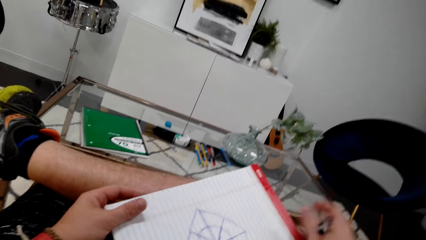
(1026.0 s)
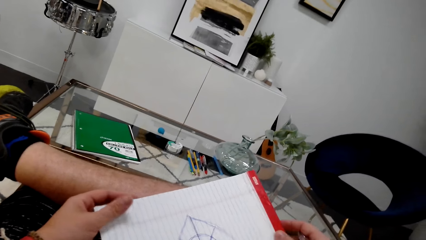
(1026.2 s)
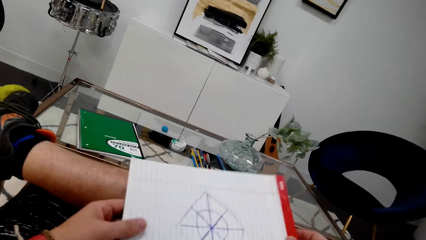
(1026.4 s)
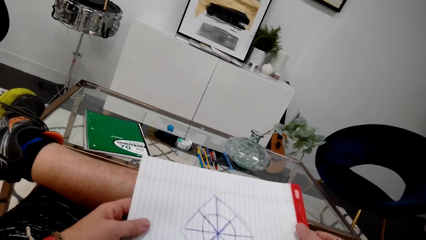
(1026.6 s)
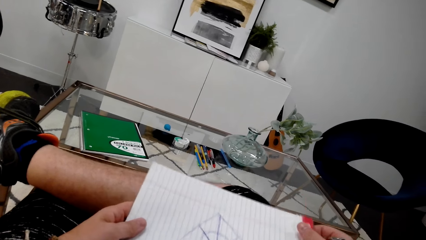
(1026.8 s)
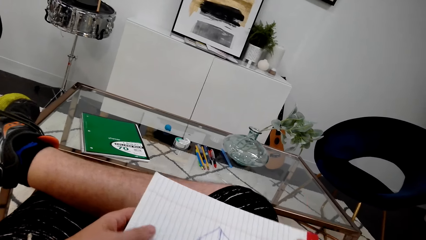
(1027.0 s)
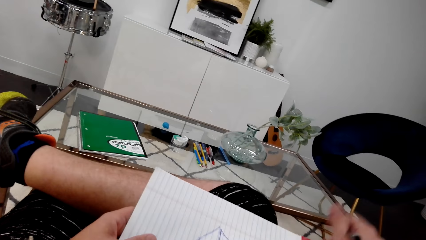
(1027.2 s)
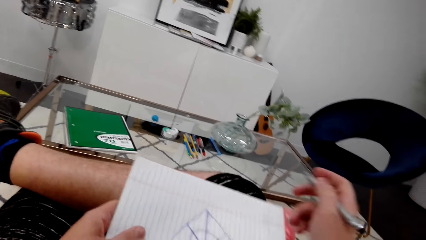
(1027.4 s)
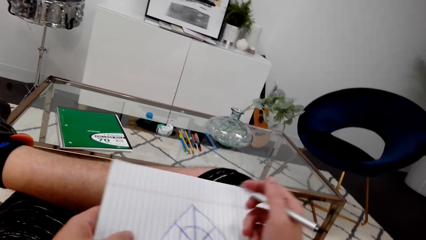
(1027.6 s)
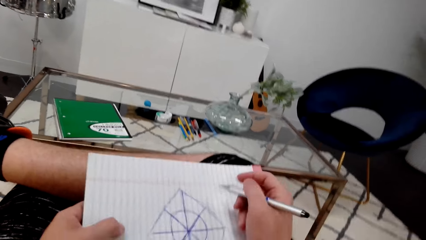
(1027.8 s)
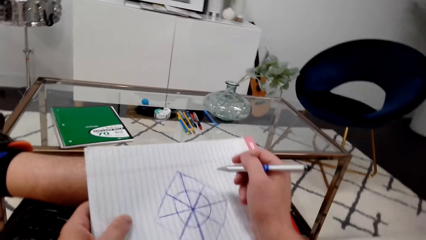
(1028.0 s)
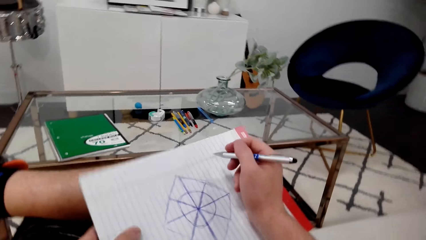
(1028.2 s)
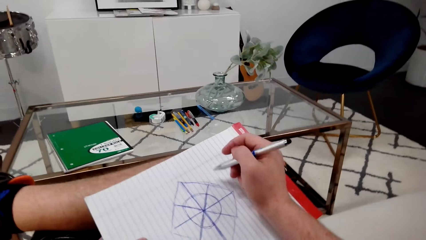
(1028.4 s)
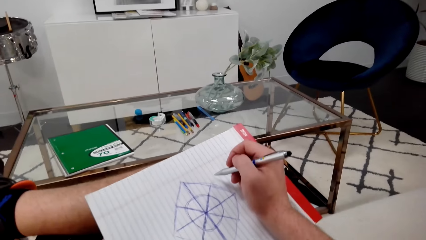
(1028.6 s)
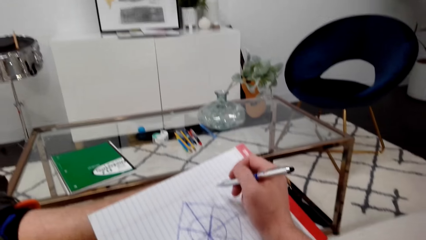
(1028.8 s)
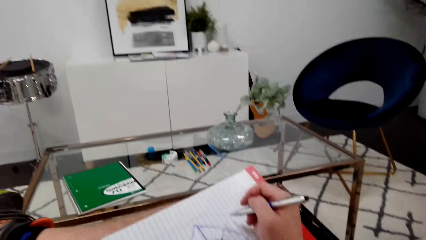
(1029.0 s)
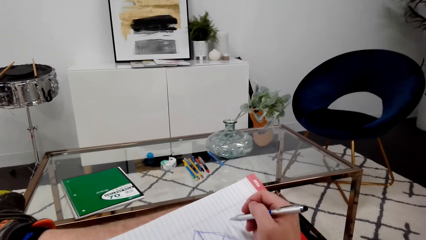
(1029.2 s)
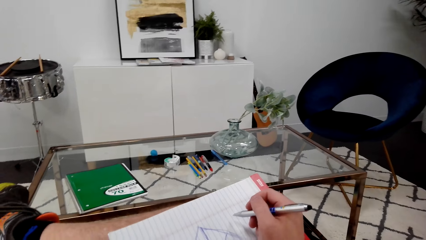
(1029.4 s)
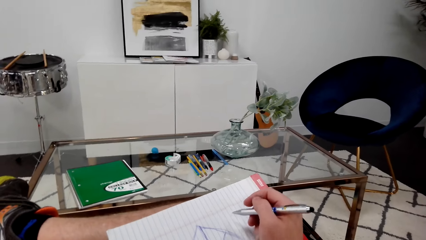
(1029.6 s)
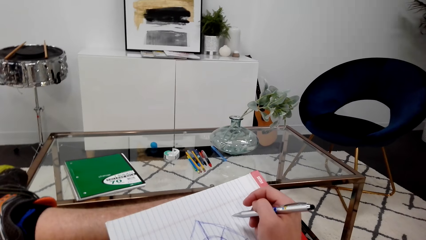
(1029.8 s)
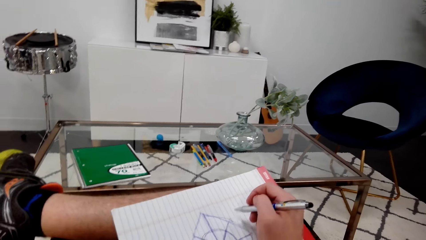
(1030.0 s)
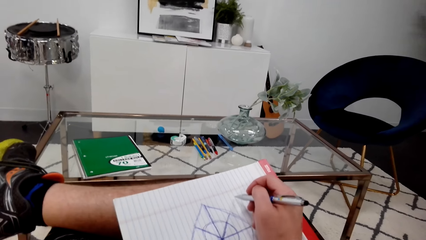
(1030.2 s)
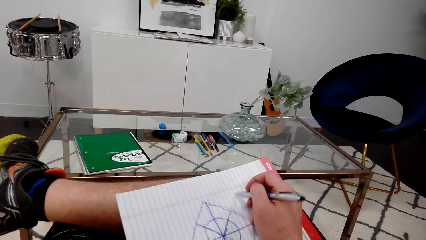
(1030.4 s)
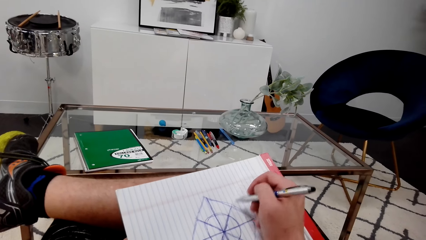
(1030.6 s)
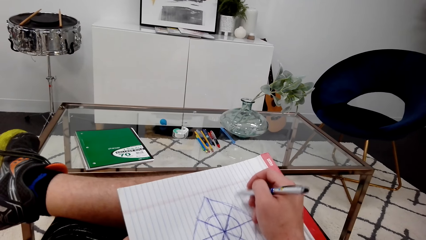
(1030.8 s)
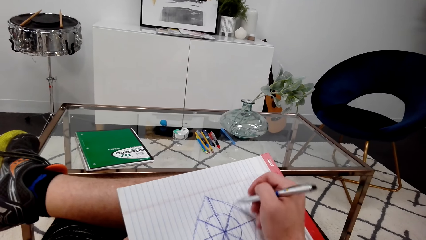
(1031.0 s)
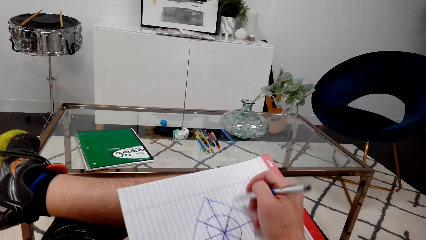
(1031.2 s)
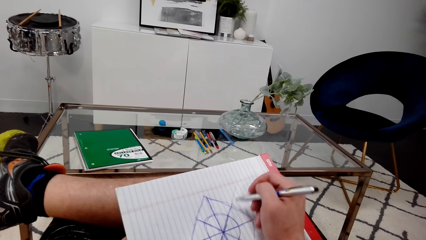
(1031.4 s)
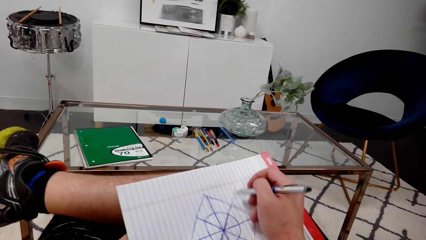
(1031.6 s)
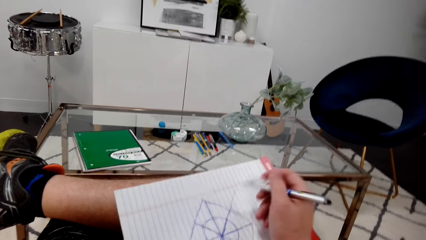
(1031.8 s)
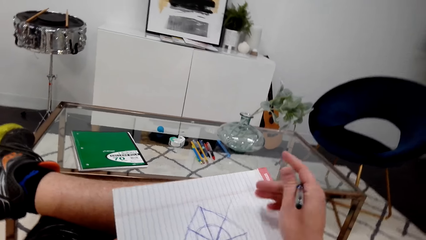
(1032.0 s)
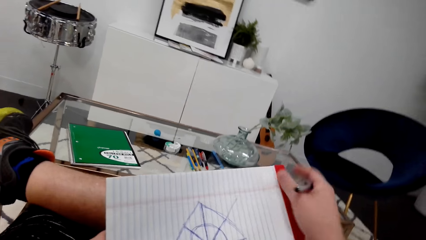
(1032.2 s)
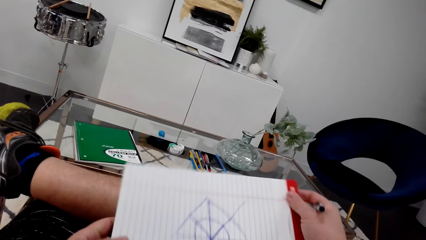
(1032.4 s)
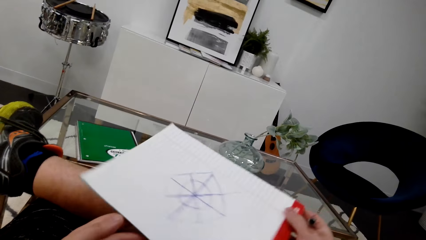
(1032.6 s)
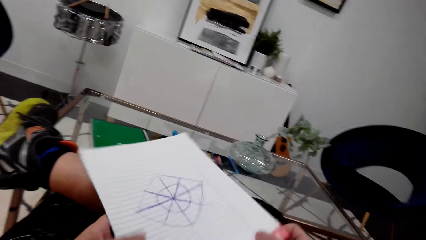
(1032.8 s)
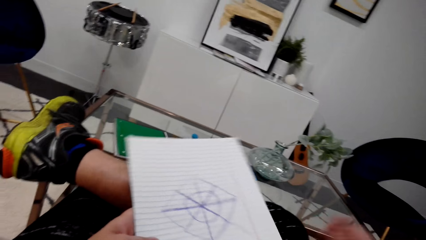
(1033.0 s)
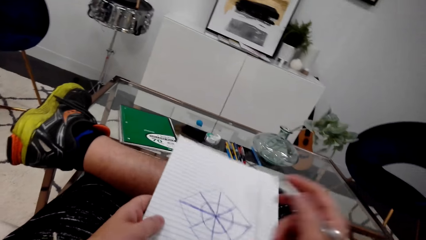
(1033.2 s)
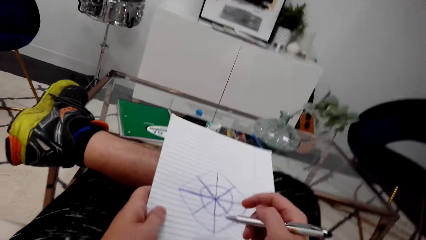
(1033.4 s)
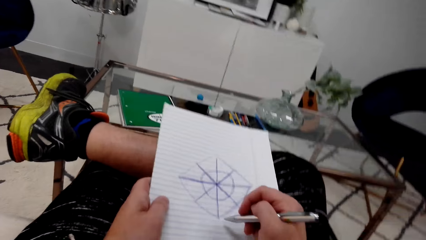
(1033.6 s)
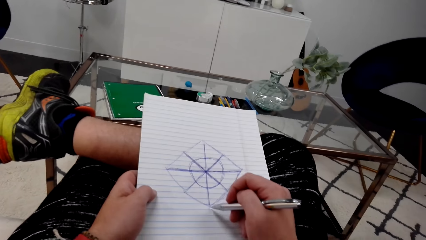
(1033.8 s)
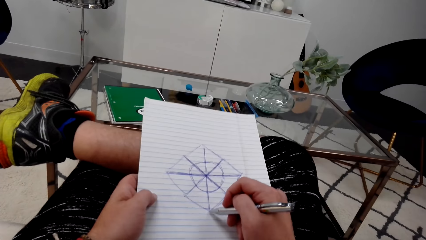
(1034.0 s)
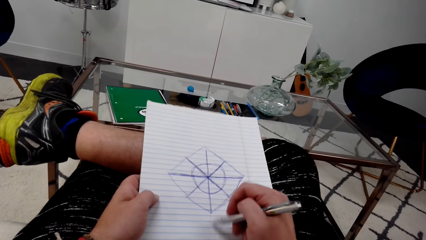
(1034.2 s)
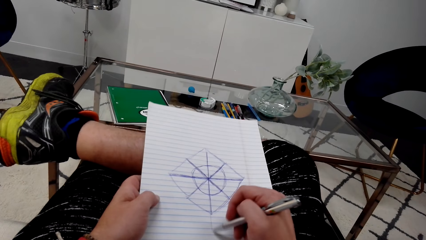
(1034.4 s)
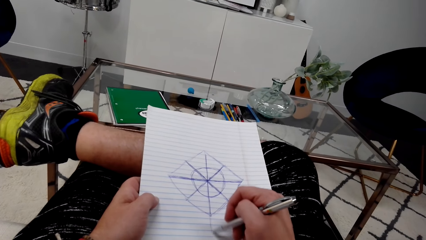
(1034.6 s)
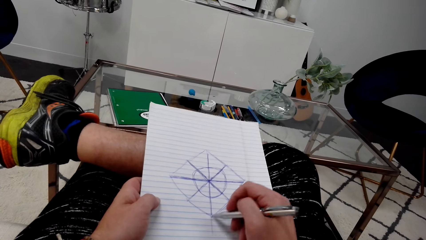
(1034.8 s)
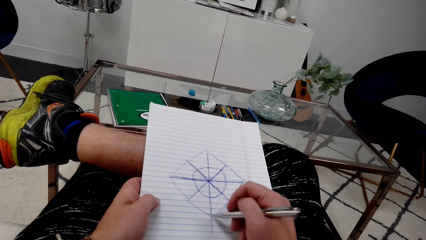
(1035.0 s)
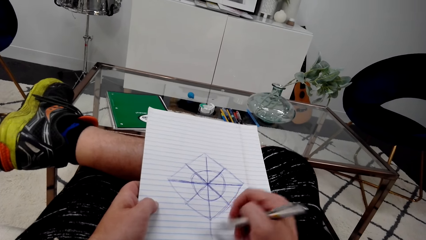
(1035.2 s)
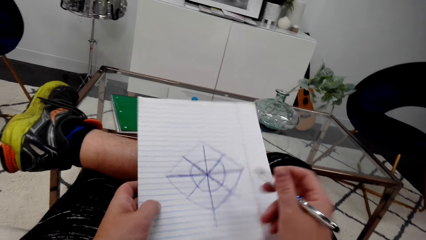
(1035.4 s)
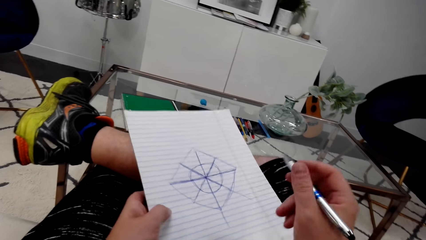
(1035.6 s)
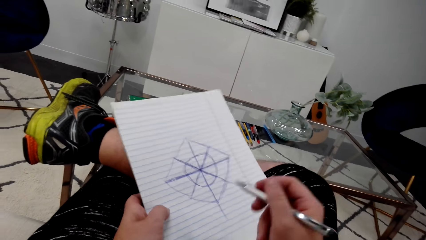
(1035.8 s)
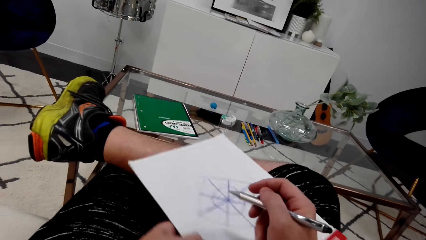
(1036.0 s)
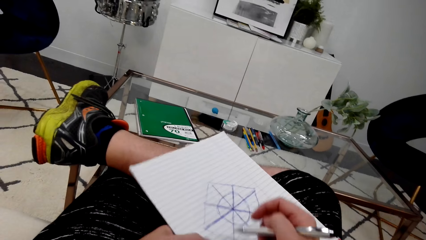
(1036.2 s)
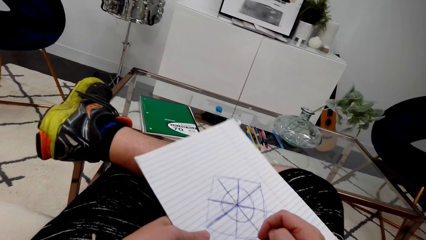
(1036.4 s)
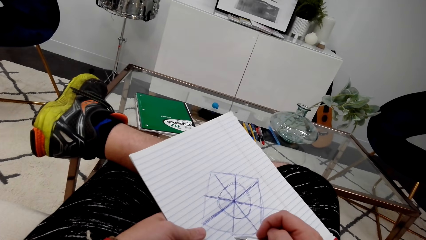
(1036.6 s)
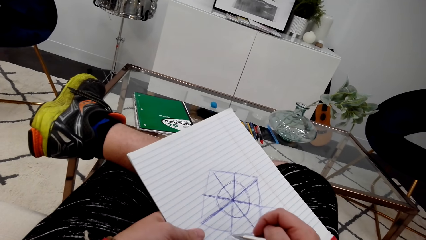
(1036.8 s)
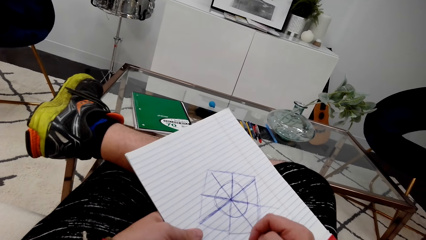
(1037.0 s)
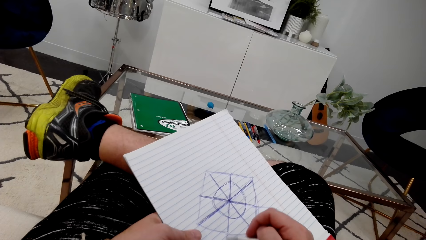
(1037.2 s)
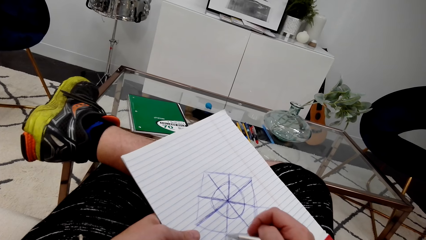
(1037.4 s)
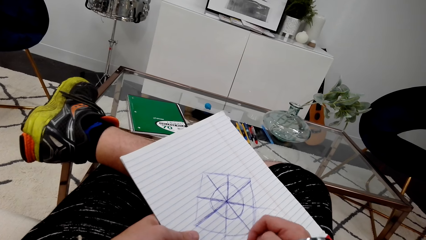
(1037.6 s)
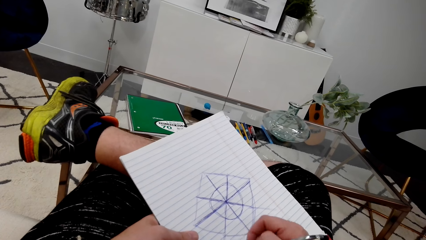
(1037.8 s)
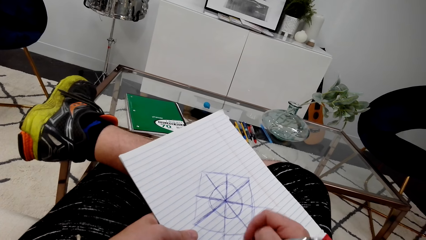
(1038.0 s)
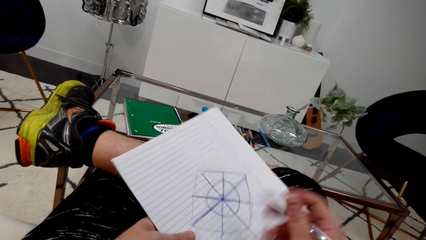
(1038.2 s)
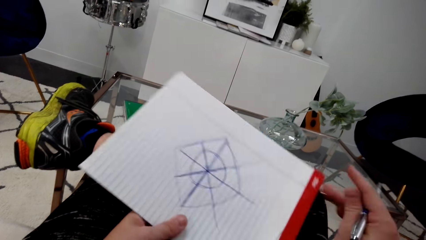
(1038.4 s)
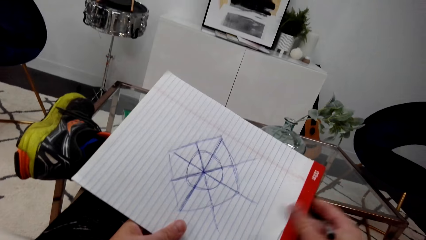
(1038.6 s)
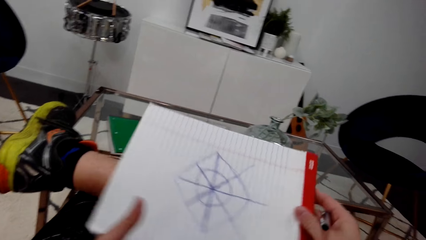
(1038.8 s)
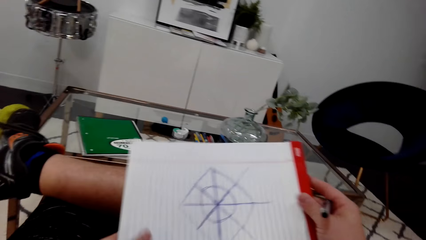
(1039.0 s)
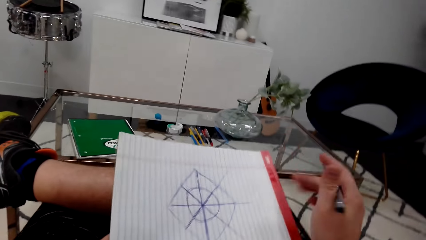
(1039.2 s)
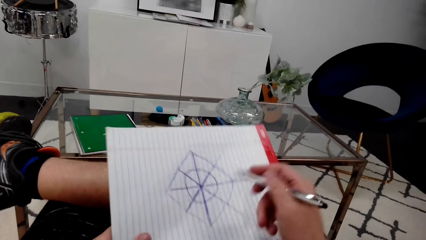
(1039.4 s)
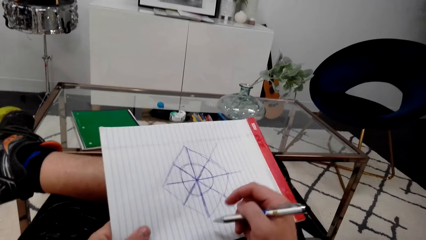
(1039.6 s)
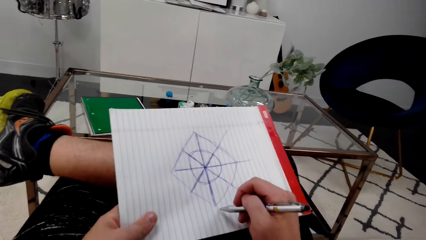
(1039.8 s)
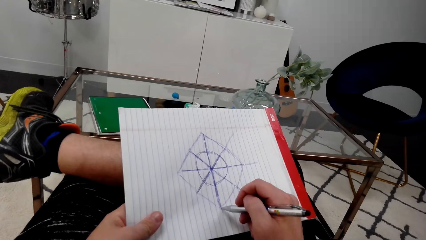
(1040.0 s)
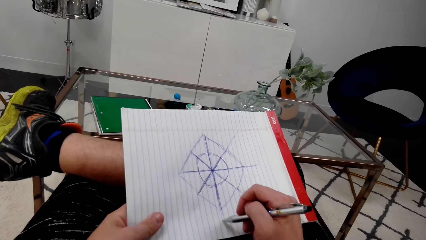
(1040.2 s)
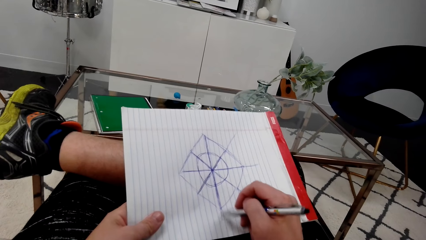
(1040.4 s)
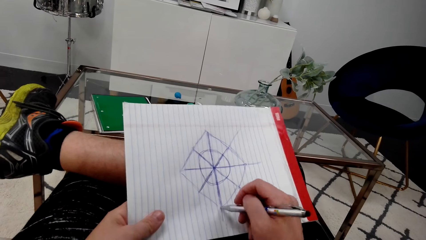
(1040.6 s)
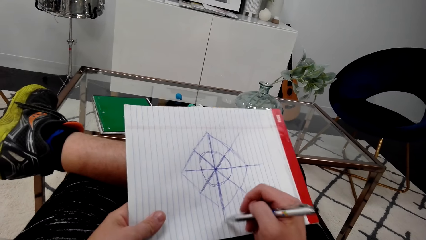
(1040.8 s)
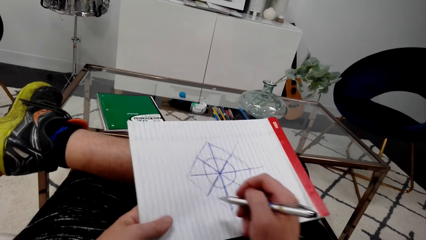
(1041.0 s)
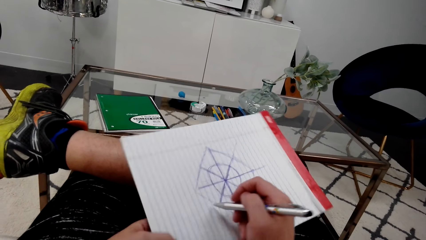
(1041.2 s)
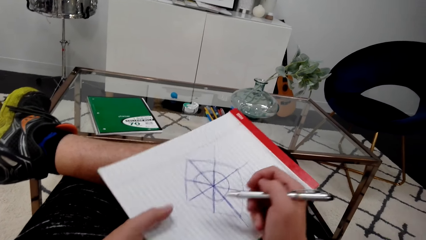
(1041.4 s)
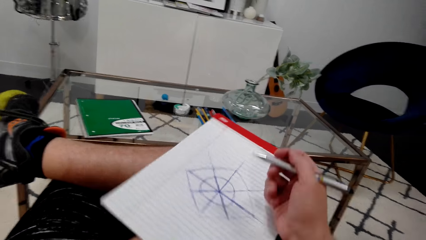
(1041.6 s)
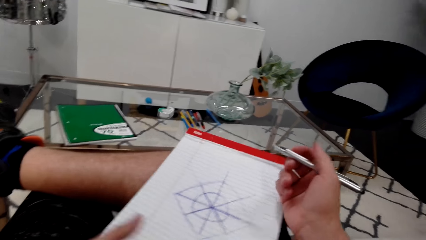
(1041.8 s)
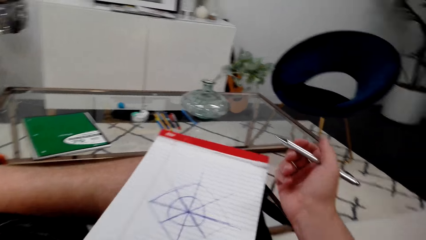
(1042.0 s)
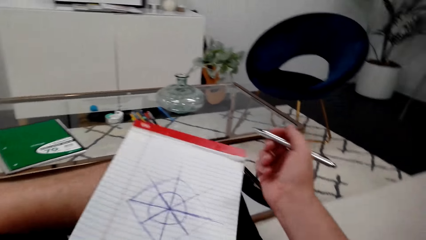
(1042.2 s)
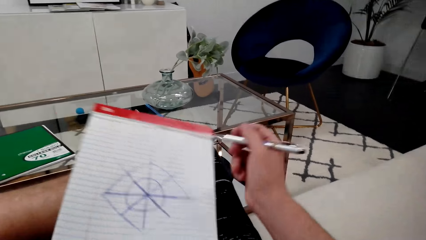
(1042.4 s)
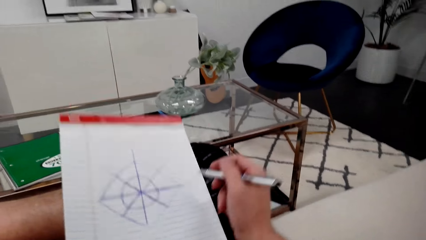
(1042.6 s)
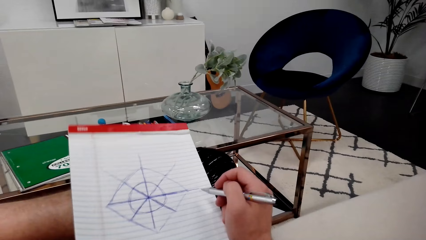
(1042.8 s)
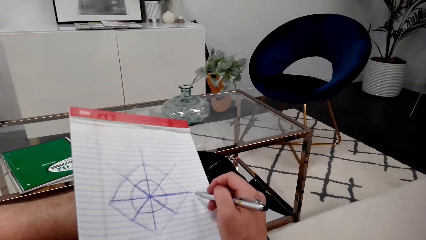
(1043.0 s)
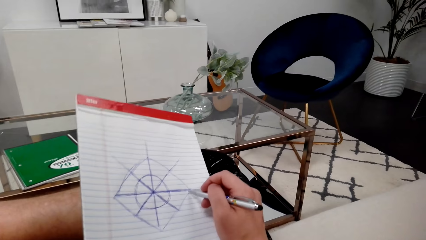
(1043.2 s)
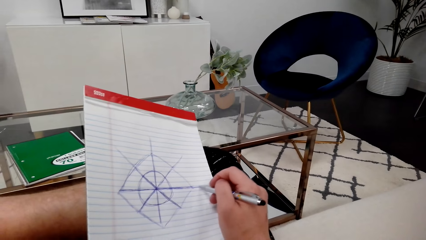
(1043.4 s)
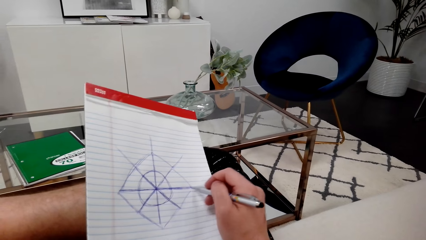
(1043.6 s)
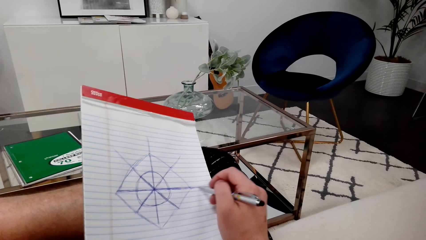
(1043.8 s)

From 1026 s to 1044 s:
The camera wearer turns the book. They draw. They turn the book. They draw. They turn the book. They draw. They turn the book. They draw. They turn the book.
